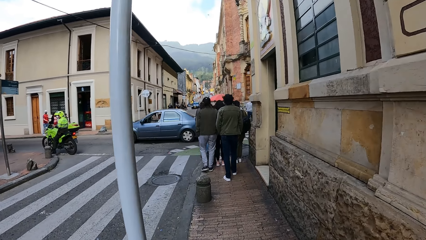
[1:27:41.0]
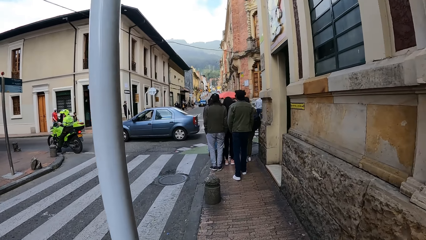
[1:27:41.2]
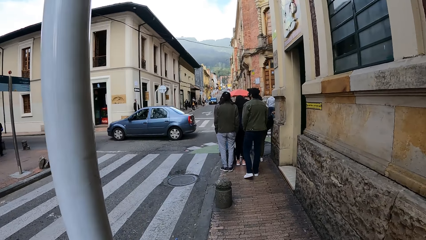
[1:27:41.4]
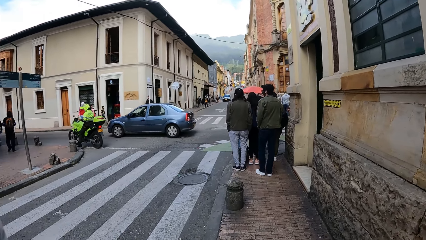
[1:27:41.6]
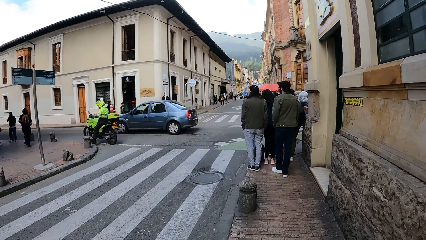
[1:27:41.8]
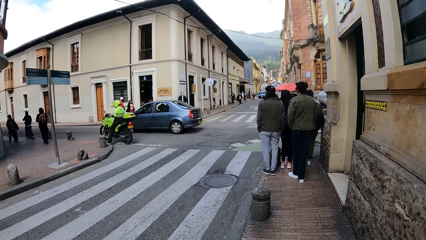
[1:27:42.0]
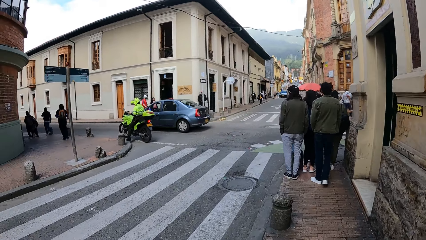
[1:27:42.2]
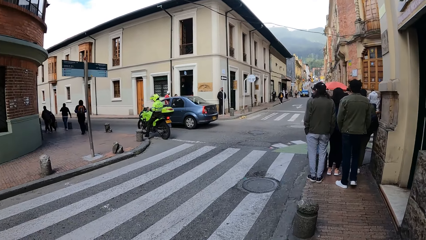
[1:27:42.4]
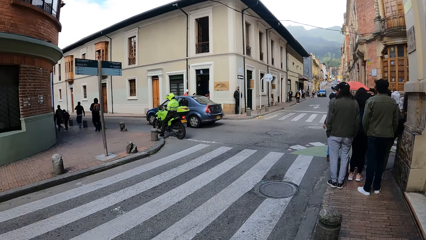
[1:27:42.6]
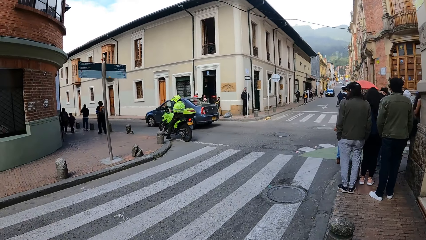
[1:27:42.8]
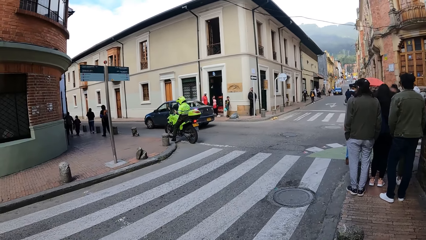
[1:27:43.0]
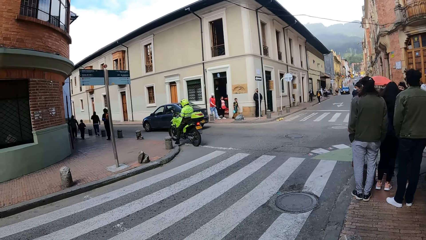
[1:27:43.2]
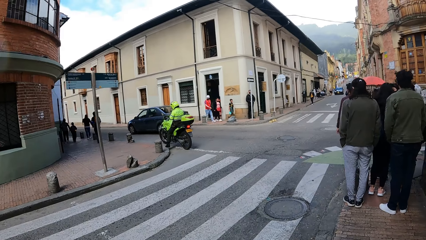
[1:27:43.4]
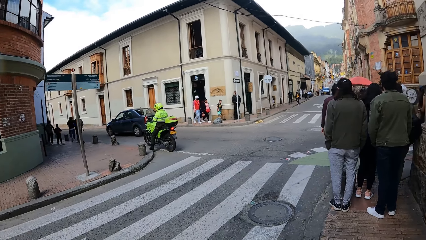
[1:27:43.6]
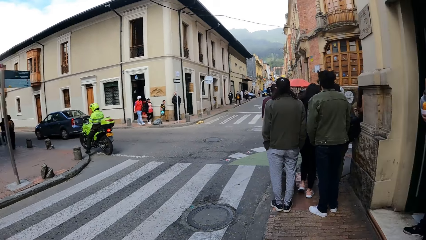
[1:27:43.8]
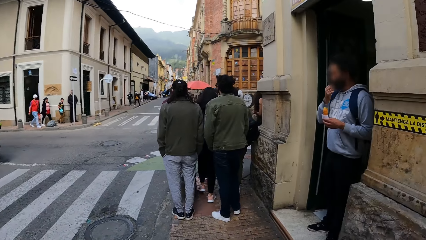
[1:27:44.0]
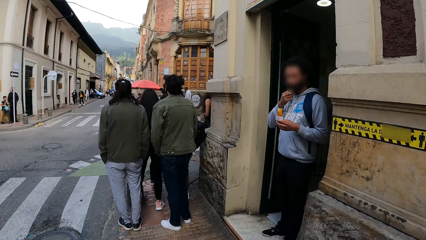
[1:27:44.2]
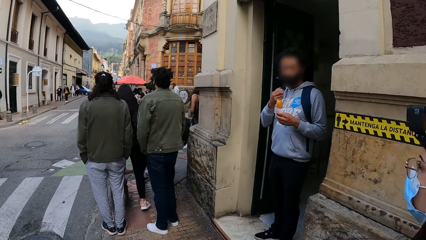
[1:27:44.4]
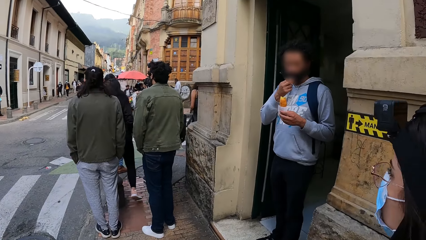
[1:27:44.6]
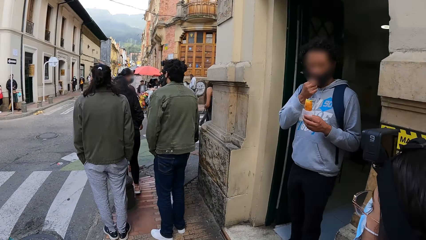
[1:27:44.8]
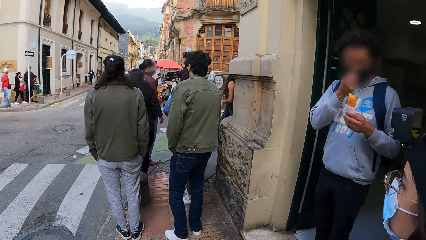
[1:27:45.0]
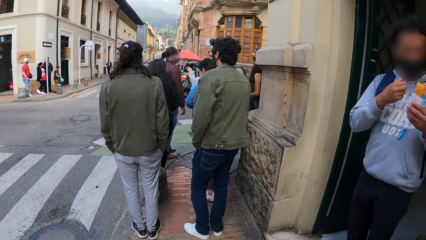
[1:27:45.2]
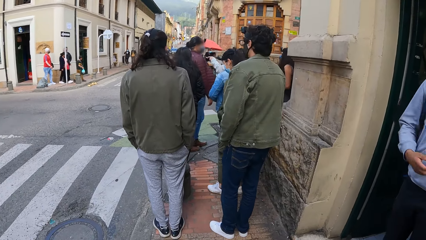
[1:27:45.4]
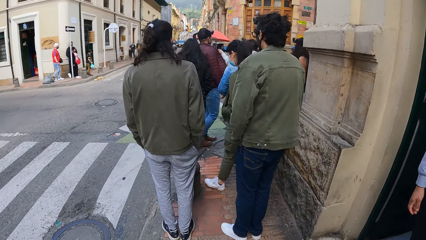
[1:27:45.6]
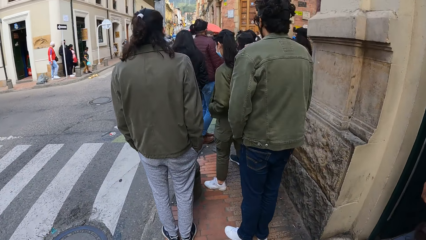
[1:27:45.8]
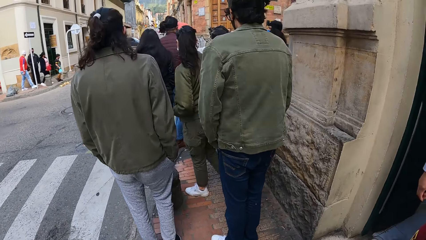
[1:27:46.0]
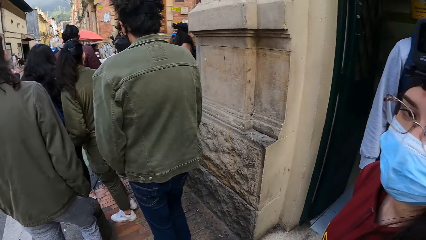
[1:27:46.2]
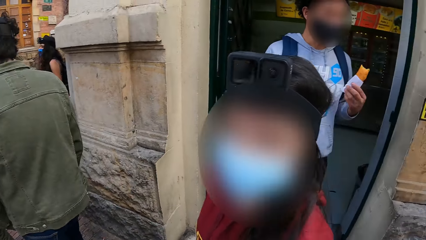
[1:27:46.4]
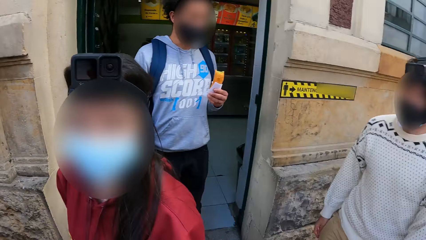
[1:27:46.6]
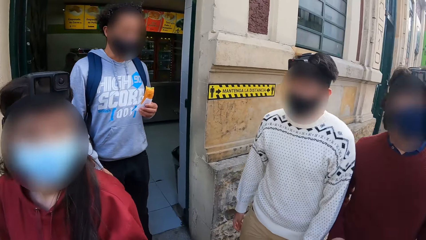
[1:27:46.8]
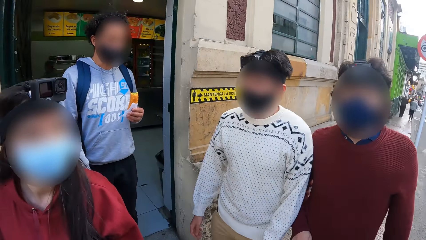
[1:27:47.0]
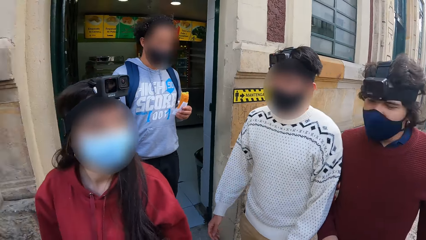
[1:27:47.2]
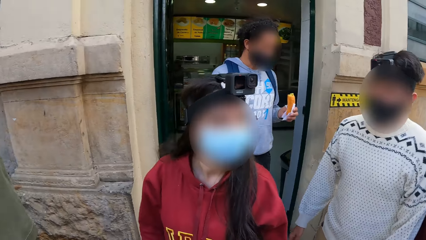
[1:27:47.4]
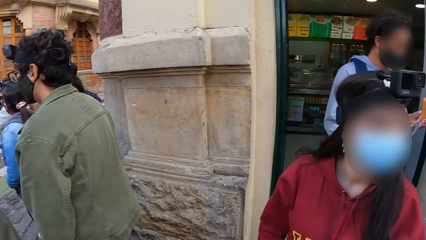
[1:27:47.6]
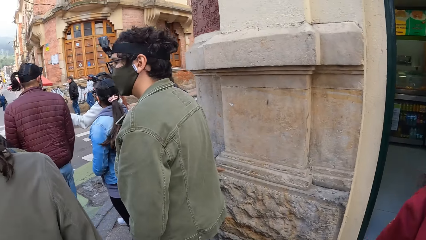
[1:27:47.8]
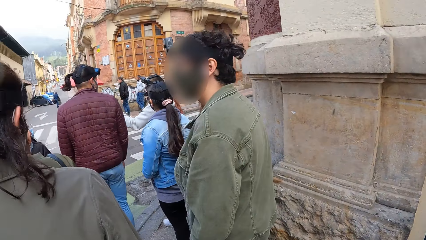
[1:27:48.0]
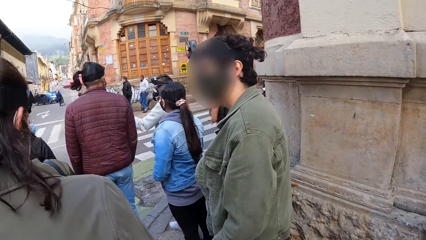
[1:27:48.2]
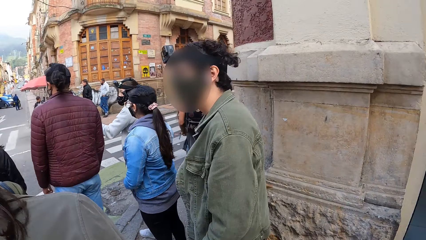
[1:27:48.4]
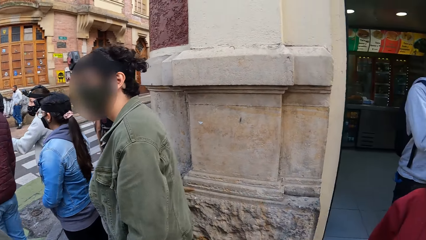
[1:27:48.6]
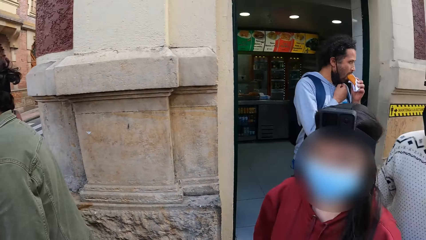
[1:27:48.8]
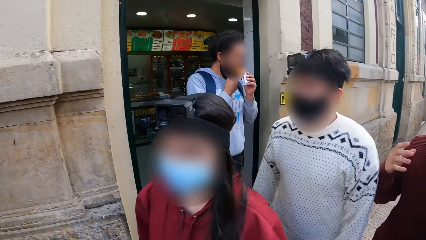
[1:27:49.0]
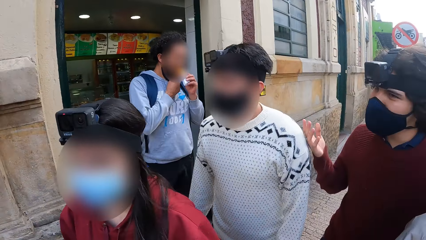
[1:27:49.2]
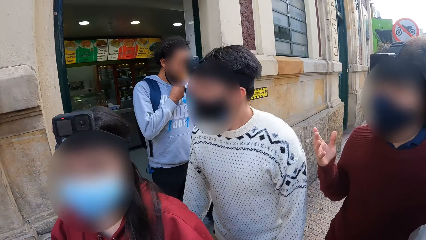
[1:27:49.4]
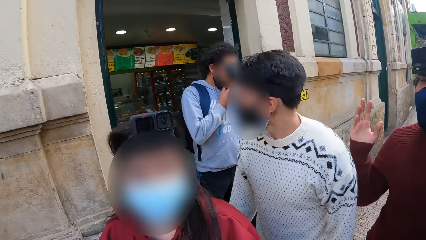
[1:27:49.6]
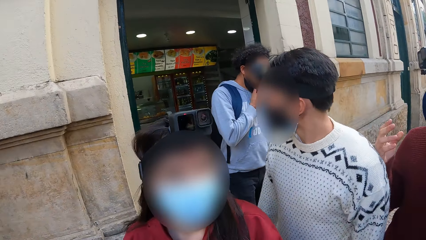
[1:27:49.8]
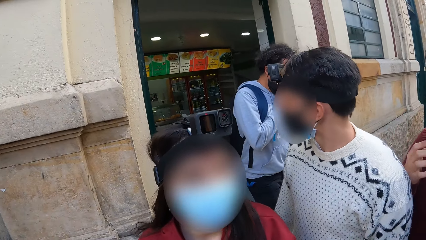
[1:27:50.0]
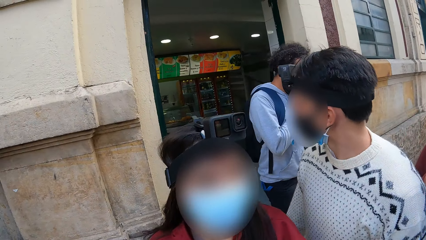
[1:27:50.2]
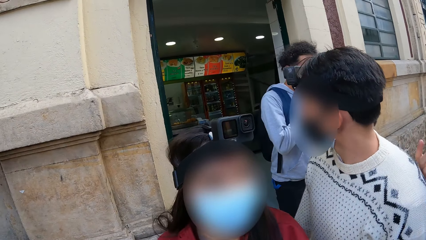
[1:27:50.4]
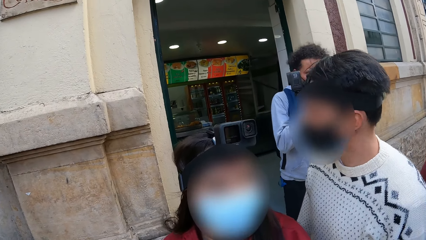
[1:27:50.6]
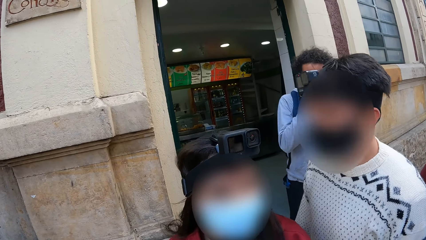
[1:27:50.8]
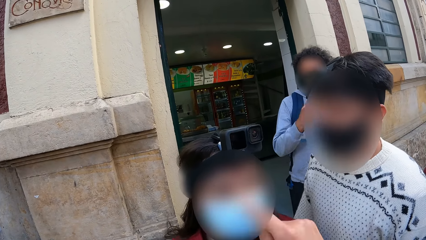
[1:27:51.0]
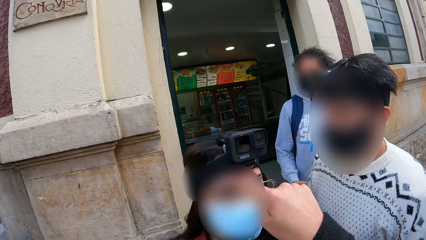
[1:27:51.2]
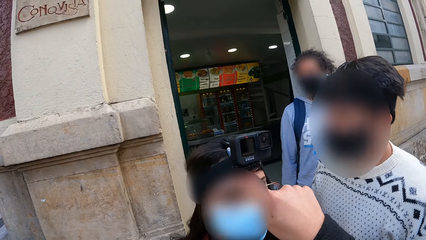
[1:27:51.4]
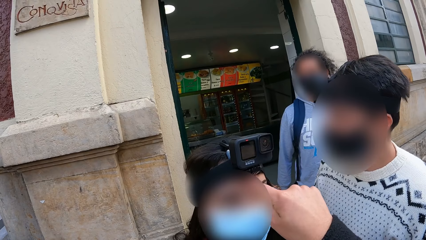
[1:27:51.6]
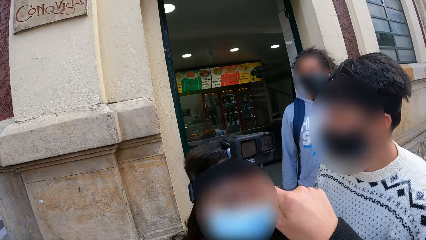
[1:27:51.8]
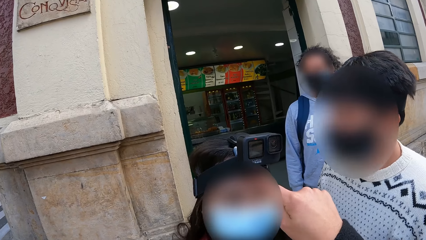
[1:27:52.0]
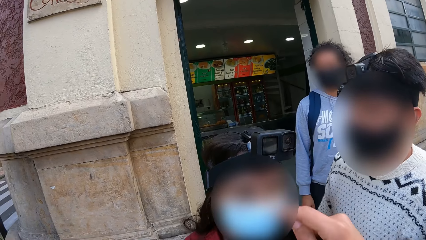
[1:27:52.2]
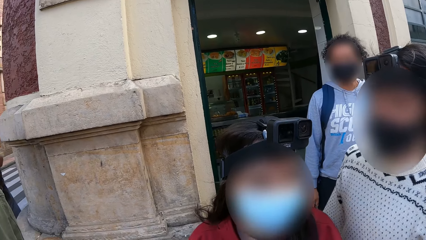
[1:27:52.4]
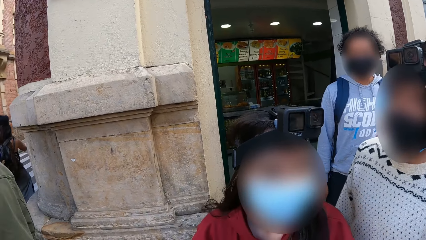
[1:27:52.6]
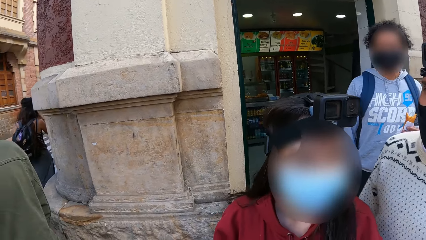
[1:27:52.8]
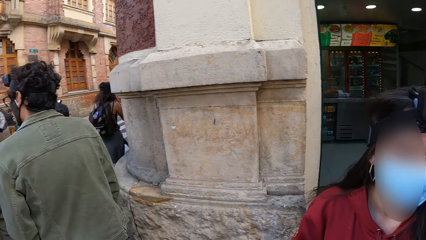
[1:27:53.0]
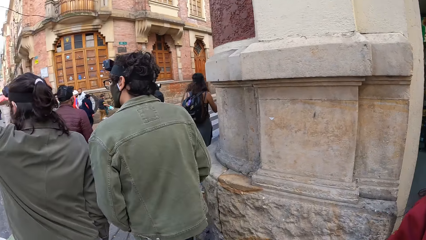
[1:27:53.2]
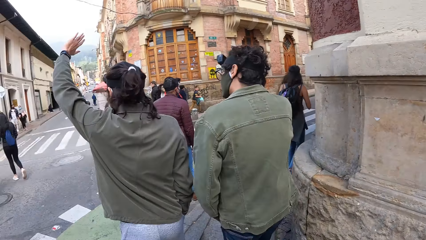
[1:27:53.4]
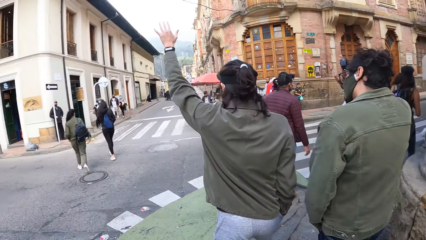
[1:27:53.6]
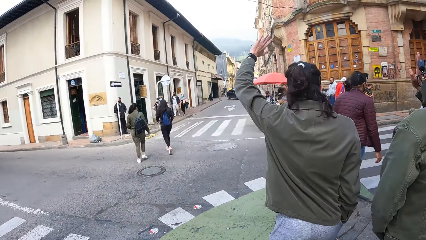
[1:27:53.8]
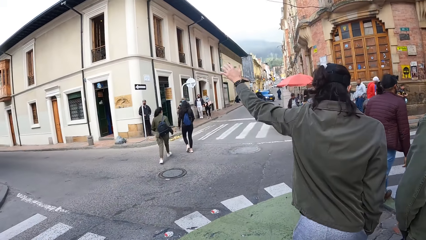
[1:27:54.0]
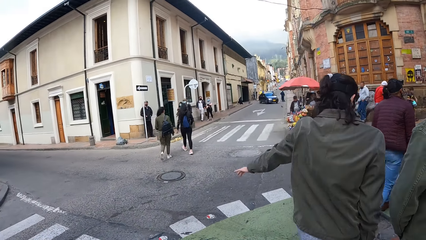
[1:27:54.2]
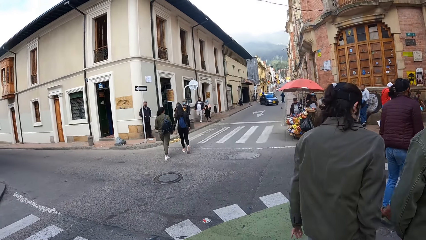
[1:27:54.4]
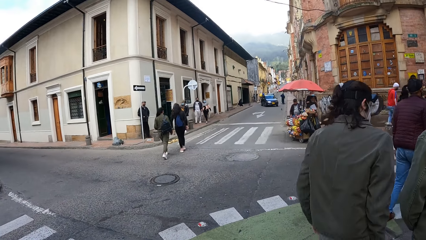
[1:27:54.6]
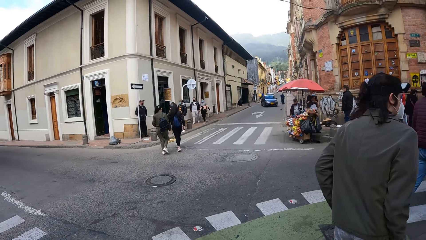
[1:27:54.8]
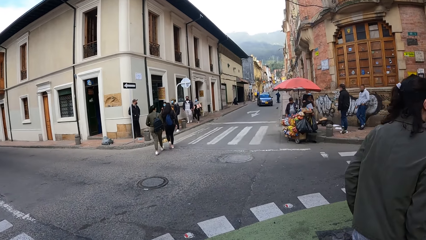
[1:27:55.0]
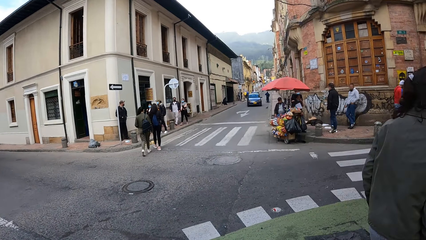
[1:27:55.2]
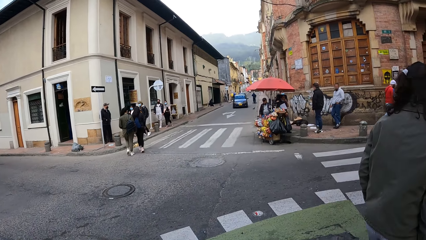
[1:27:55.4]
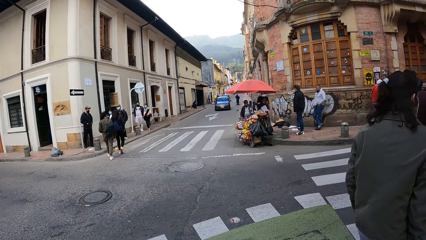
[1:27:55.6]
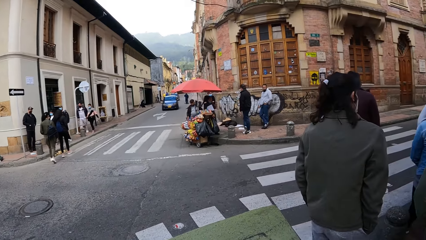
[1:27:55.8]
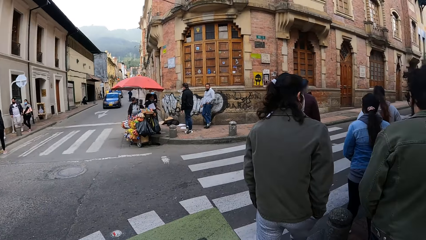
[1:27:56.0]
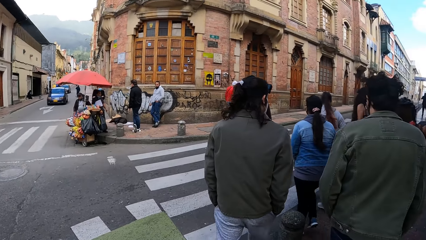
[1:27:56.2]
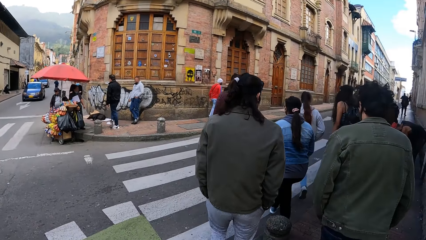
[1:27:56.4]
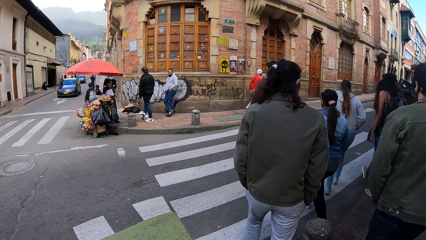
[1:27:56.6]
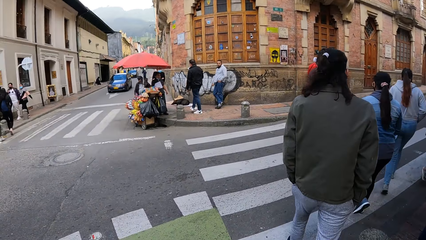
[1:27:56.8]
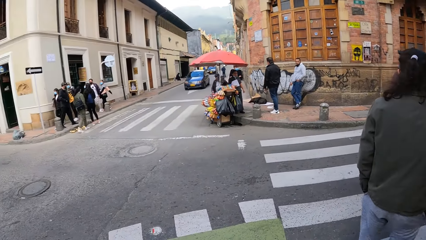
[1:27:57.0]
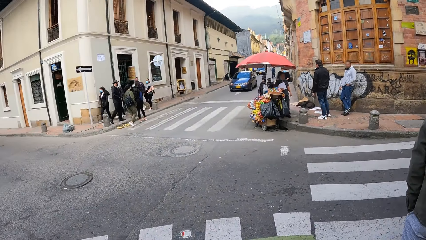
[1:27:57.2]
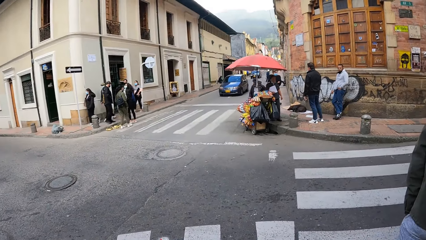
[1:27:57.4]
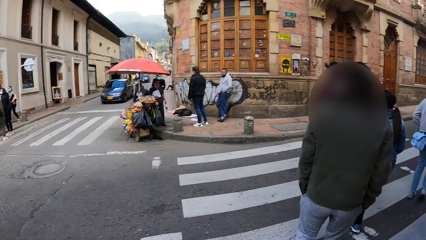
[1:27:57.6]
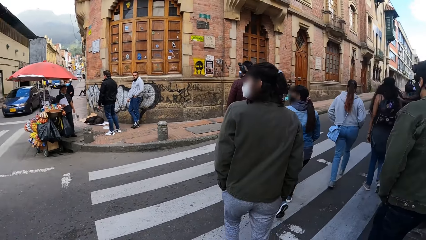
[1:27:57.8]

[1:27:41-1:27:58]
A man adjusts a nose mask on his face with his right hand. The camera wearer looks around an open street. The man eats a sausage in his left hand. Another man makes hand gestures with his right hand. The camera wearer raises her right hand. She points her right hand at a woman. Another man waves his left hand. The woman walks across a road. The camera wearer walks with the group of people along the pavement in an open street.
